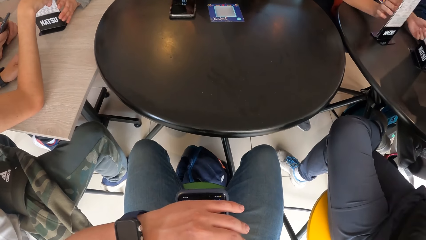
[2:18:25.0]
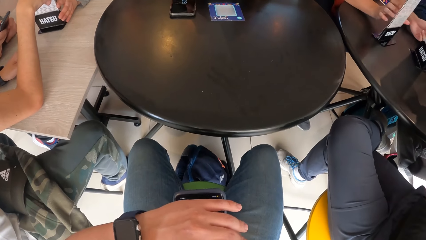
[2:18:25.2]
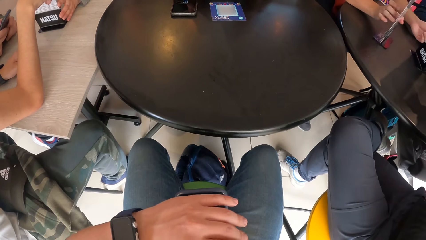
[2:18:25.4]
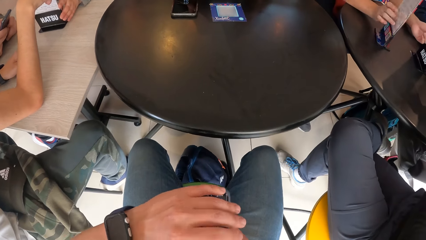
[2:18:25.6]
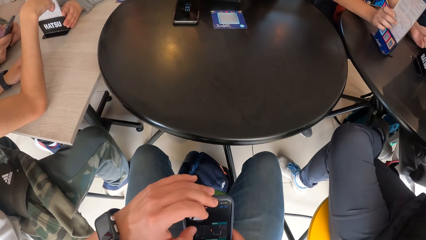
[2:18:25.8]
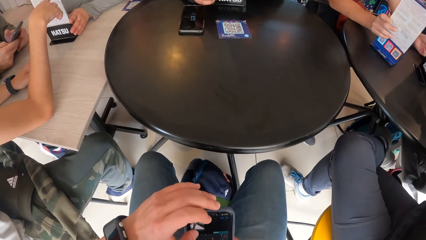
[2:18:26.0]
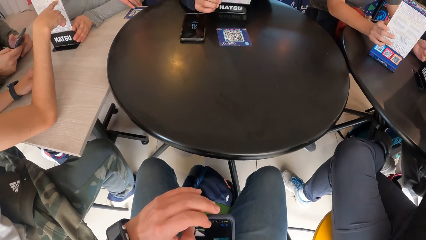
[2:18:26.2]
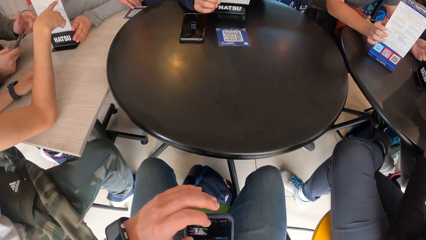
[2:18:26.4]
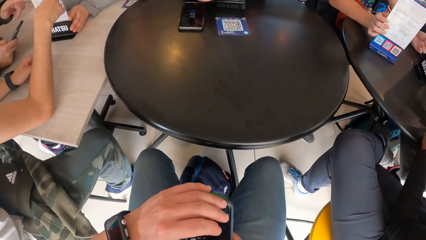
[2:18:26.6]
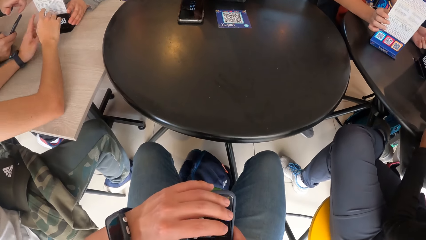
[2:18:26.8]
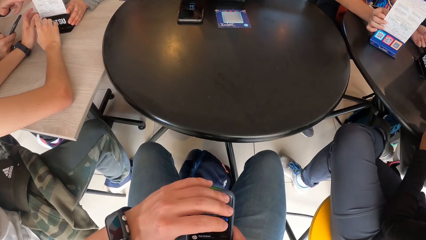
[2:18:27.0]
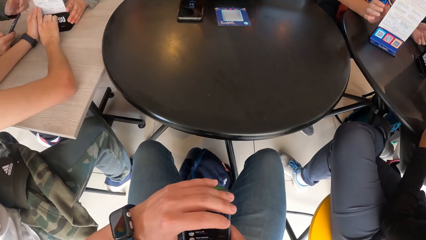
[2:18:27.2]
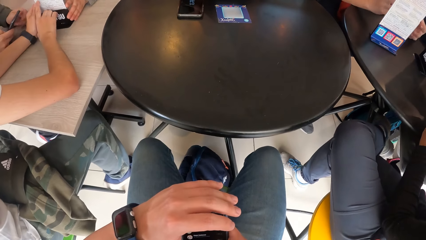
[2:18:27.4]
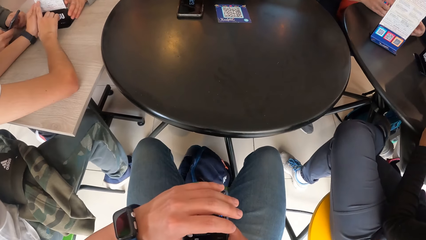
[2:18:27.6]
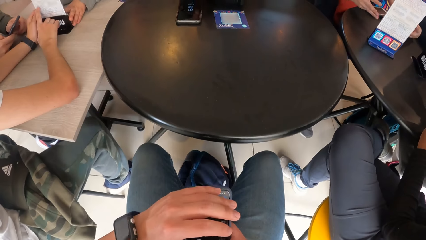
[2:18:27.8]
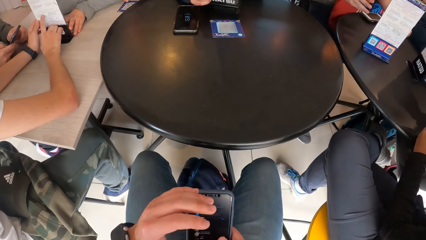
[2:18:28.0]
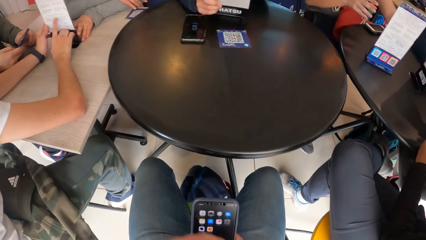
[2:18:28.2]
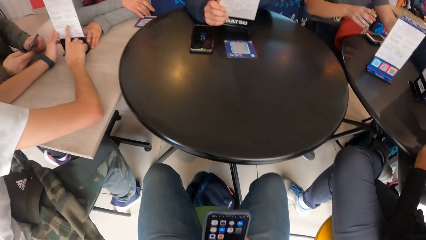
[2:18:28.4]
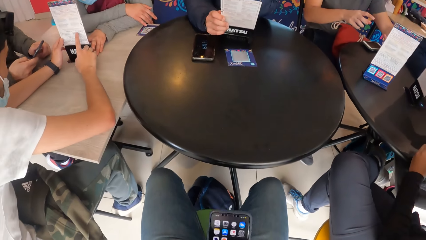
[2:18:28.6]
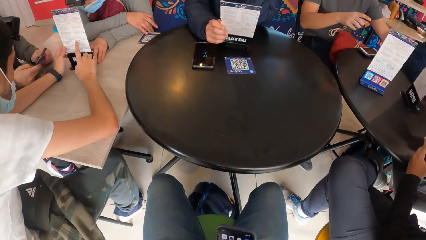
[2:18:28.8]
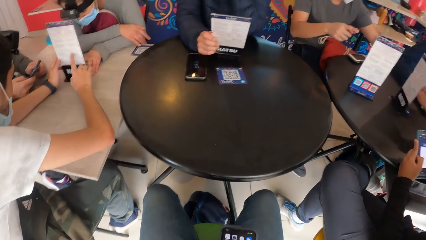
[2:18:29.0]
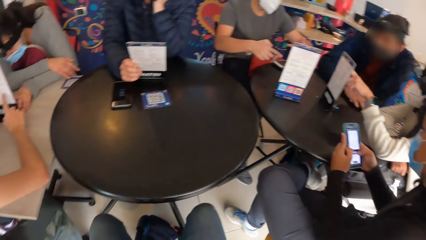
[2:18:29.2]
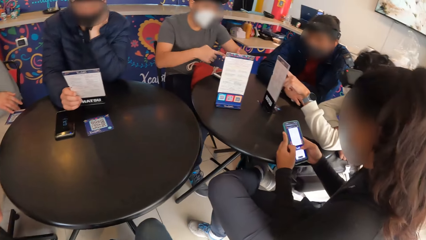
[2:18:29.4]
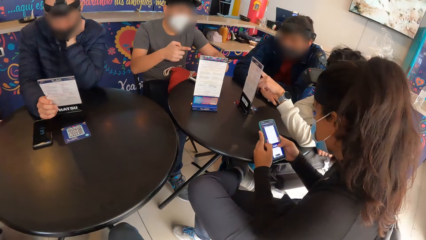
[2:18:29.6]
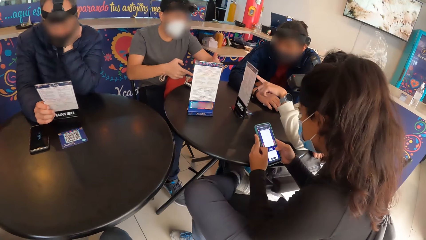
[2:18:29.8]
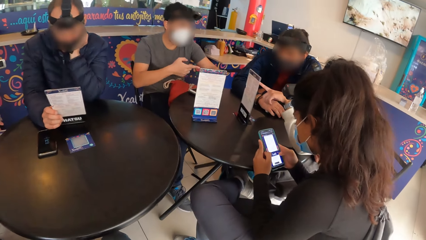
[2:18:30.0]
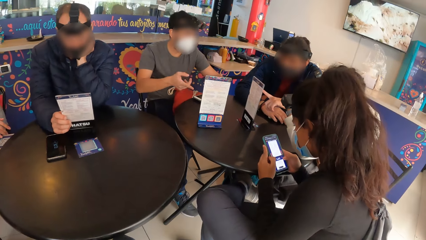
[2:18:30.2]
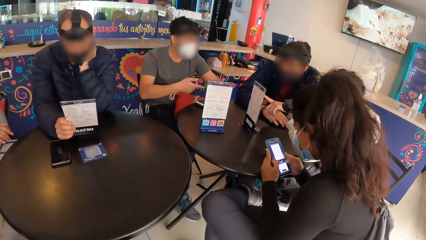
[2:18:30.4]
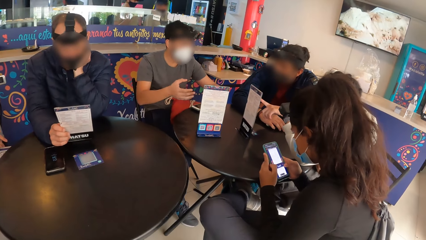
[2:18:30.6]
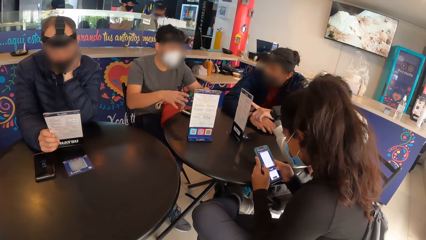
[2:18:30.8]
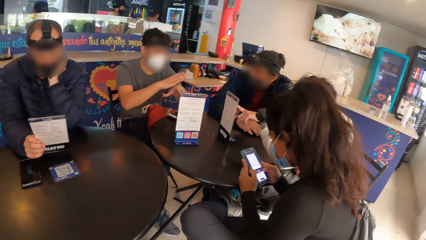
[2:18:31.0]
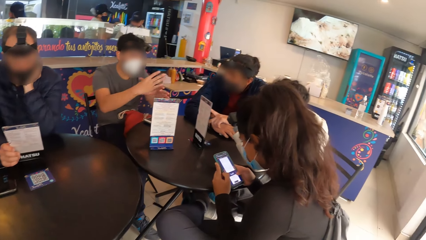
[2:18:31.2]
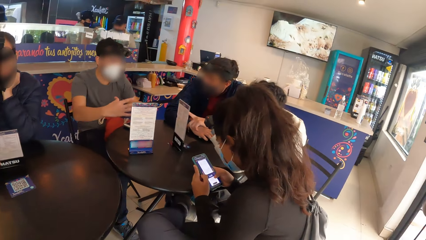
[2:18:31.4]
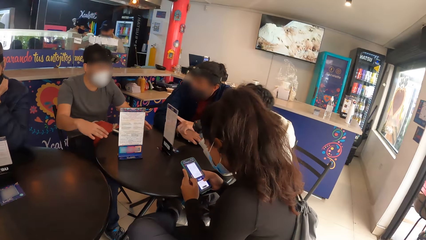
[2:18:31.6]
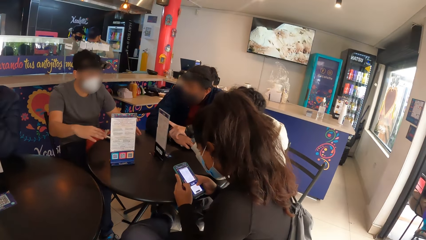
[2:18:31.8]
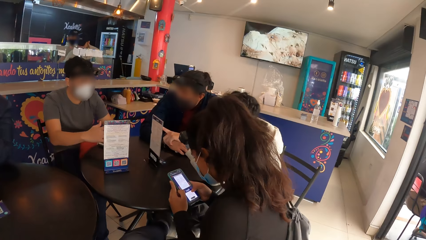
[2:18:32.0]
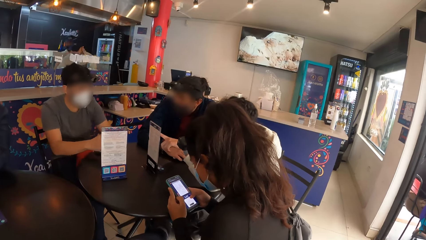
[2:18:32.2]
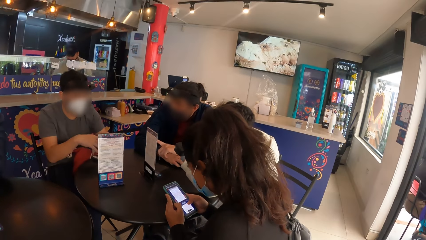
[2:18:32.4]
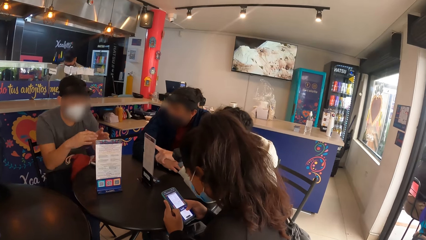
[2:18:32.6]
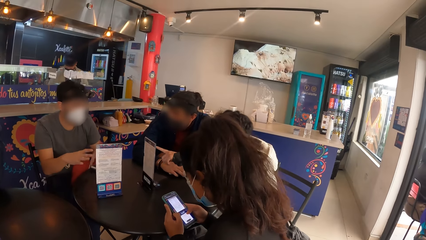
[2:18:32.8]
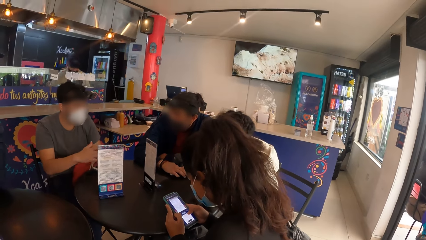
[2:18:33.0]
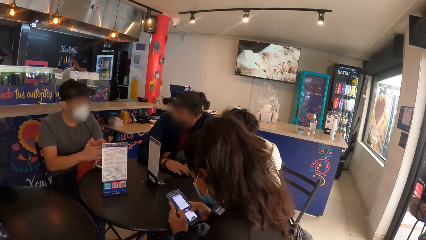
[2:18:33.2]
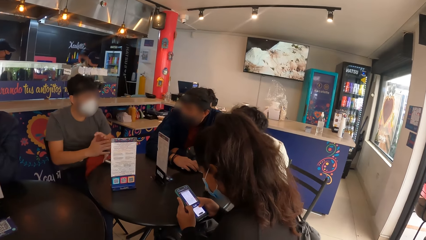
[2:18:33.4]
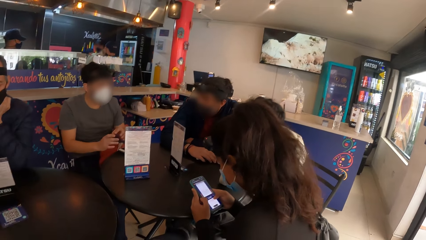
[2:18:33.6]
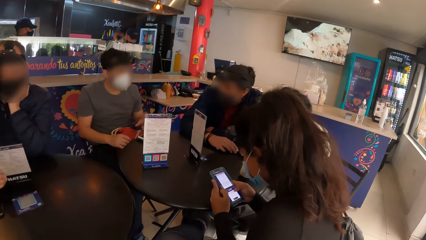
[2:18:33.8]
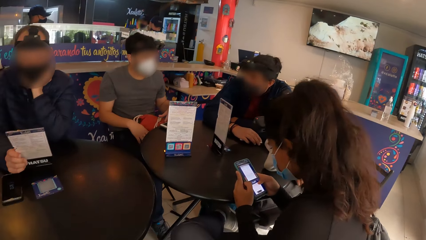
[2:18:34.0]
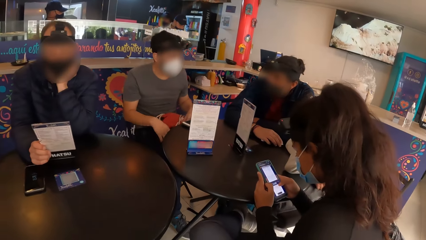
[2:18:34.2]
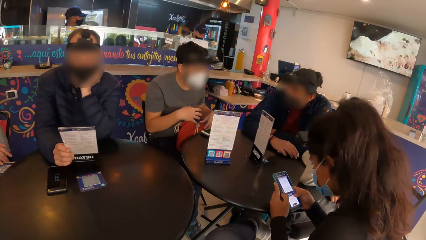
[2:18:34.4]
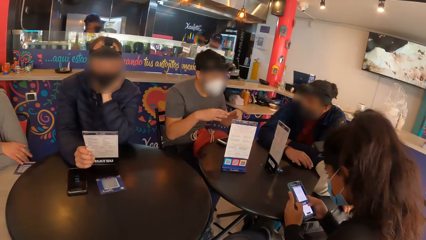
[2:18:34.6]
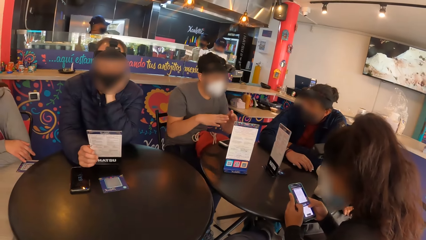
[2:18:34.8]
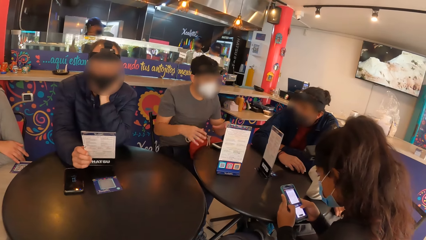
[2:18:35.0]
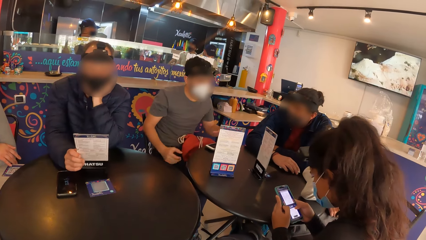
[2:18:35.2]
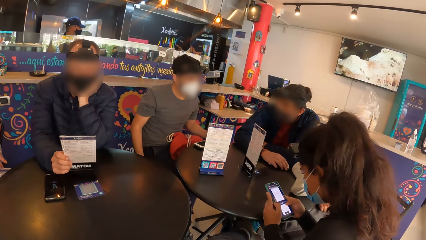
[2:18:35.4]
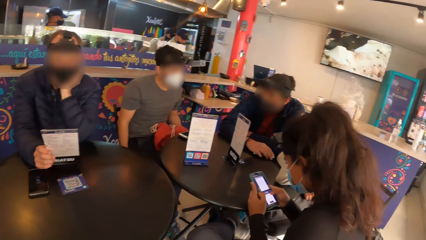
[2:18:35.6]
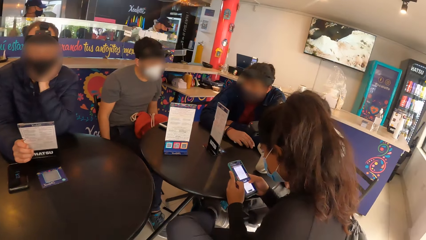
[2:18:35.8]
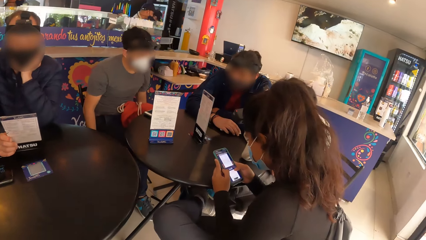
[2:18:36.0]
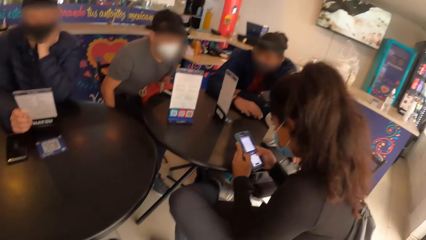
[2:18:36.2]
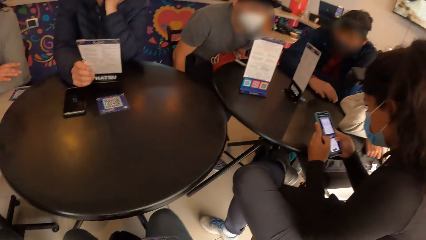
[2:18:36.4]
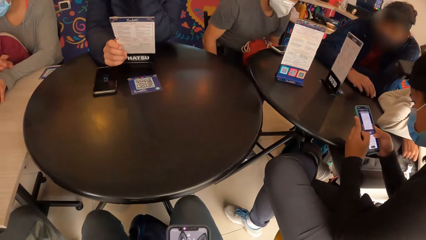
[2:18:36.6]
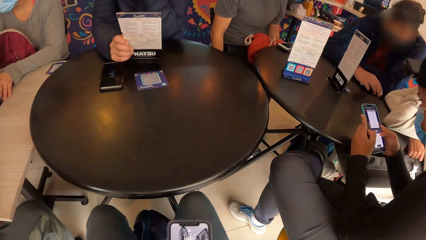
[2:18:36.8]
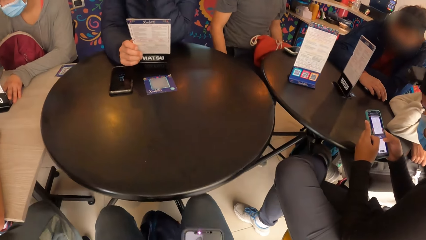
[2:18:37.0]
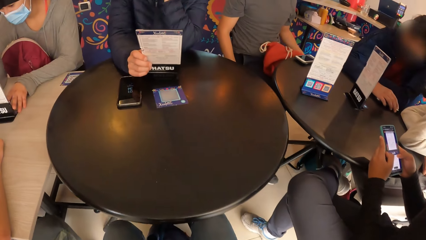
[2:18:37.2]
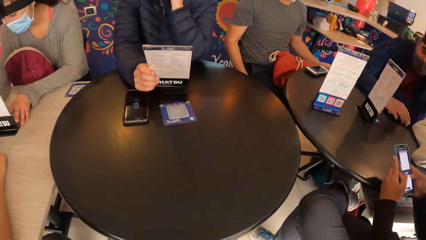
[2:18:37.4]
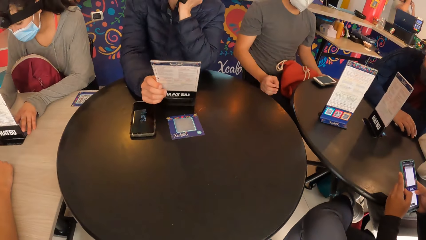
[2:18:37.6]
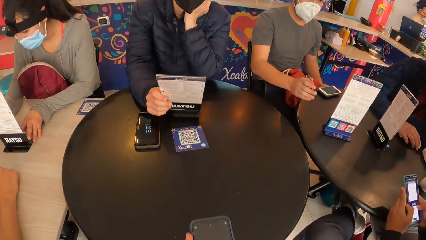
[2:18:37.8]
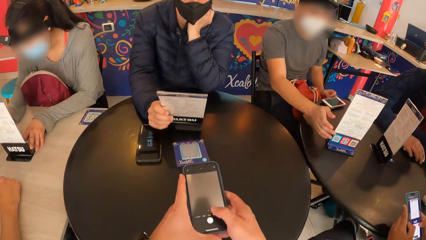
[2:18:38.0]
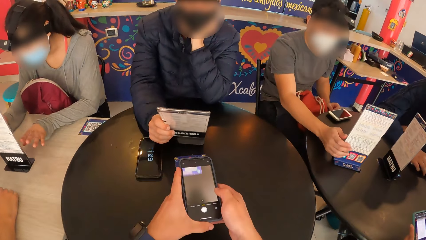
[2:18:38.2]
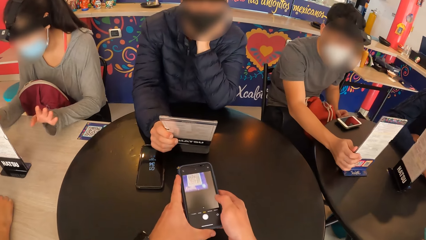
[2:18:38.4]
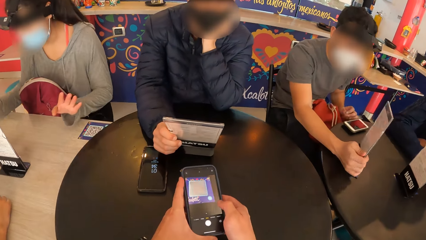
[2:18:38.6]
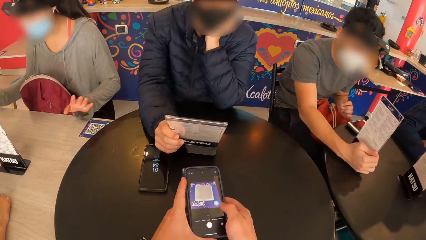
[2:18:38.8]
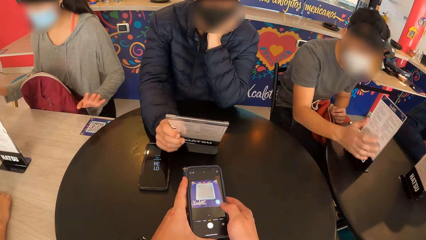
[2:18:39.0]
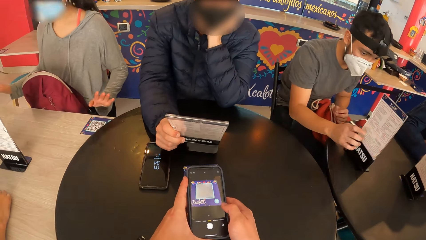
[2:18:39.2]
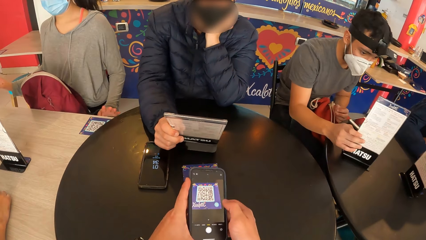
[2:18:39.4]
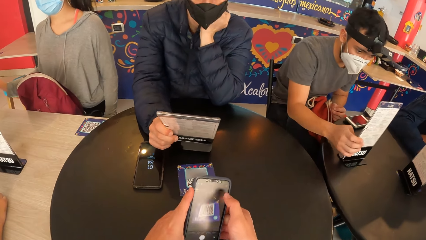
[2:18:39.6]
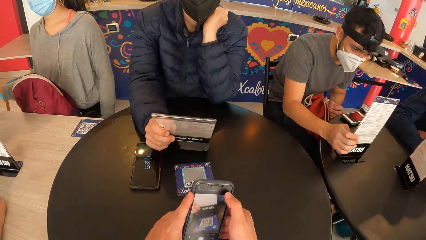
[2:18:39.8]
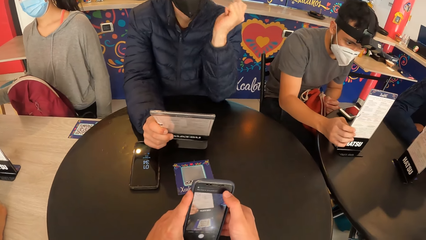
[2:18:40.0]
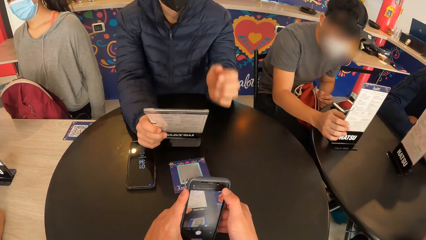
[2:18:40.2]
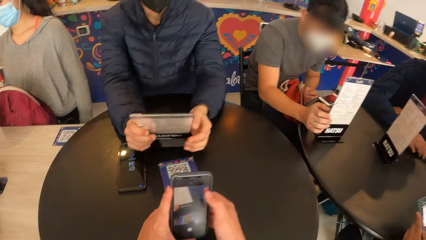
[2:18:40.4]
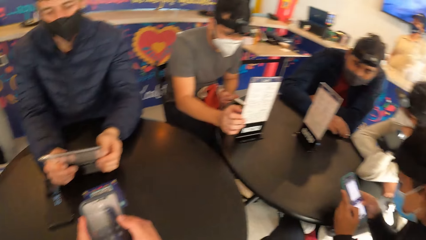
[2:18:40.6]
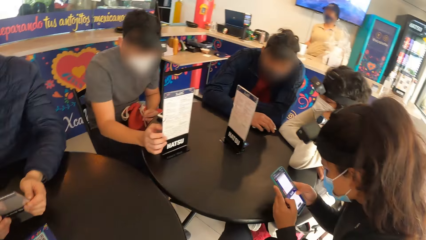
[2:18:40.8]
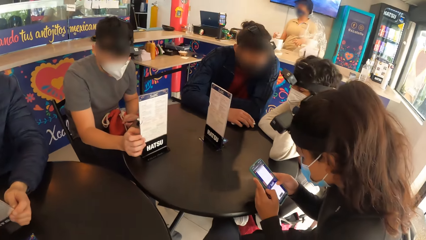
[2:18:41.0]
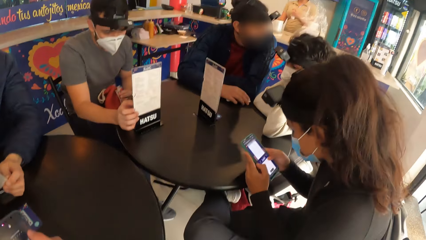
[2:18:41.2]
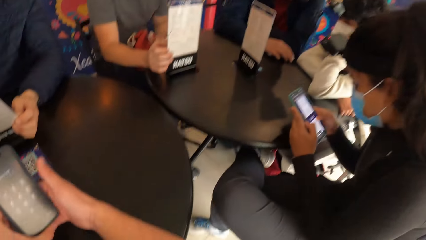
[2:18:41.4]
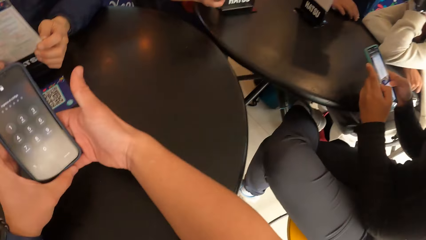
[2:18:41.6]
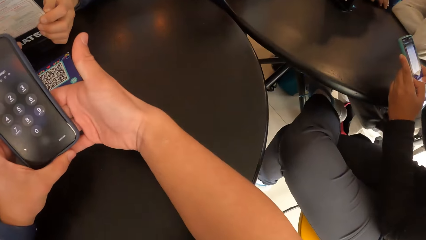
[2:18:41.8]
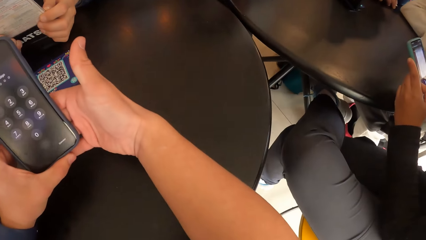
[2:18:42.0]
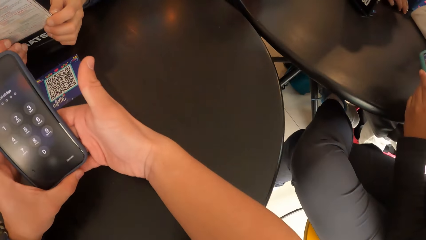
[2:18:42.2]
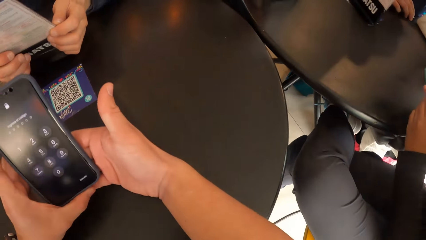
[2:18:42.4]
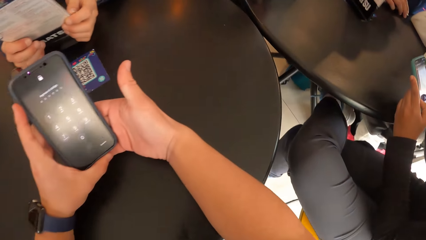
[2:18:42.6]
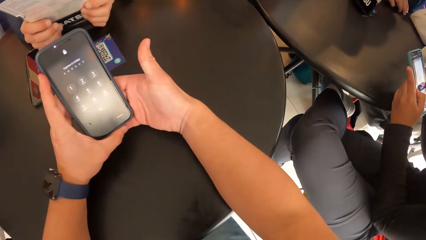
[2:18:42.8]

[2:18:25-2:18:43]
The man interacts with the group of people. The camera wearer snaps a barcode on the table with the phone with both hands.
